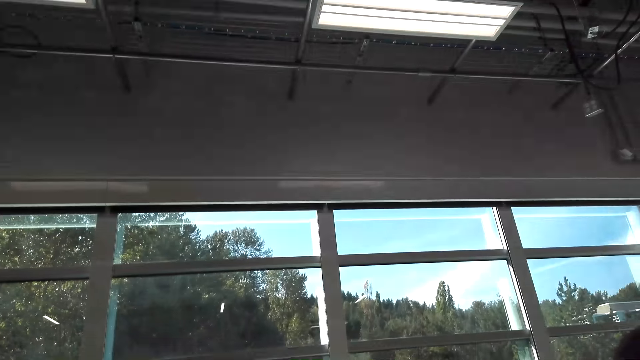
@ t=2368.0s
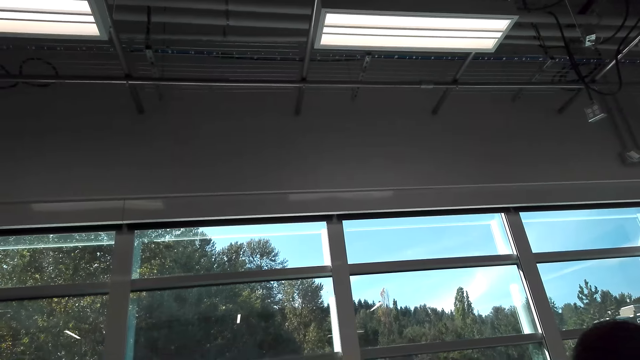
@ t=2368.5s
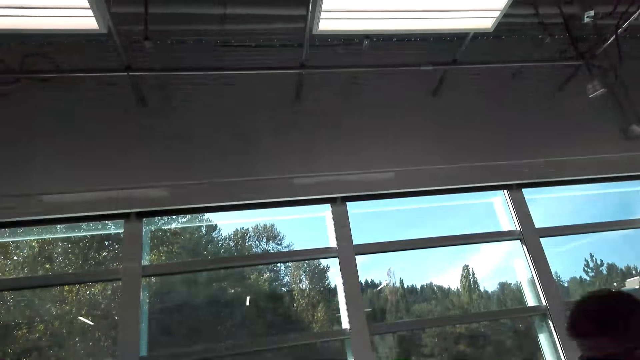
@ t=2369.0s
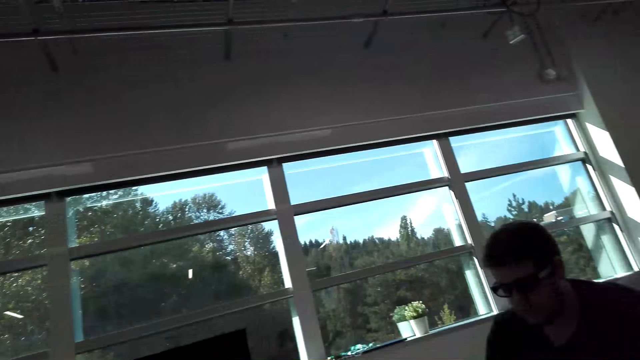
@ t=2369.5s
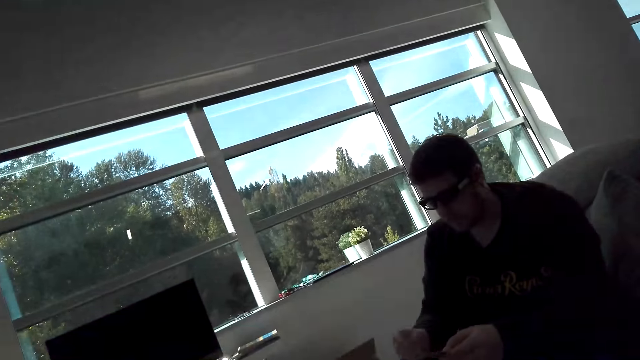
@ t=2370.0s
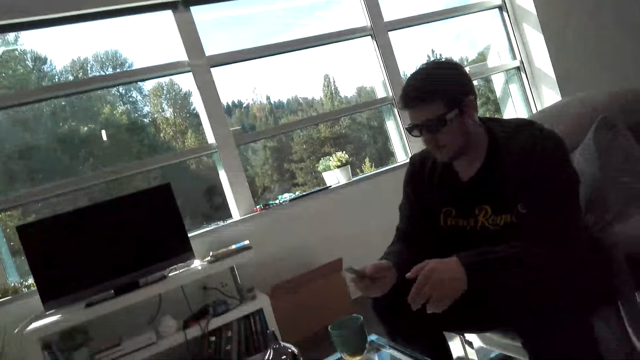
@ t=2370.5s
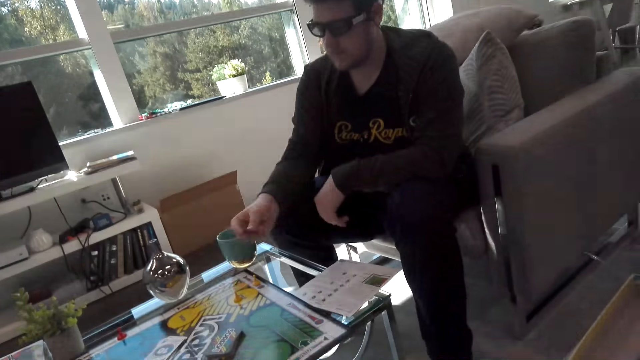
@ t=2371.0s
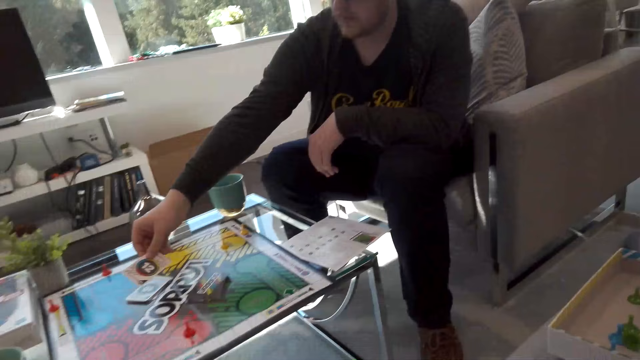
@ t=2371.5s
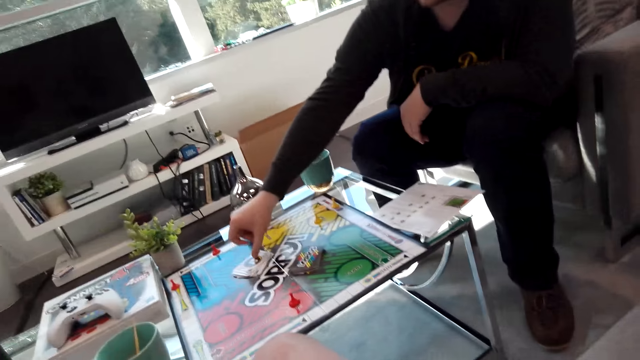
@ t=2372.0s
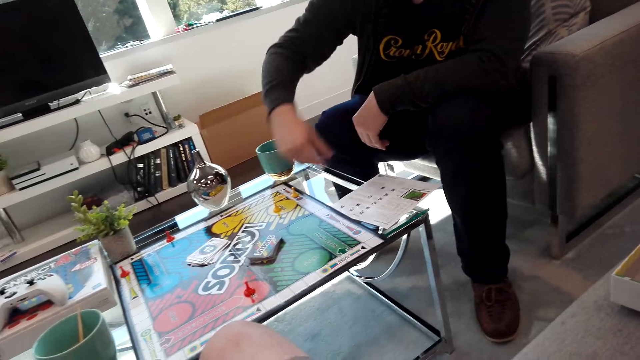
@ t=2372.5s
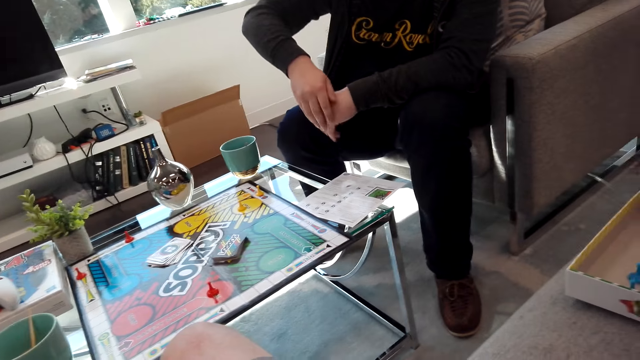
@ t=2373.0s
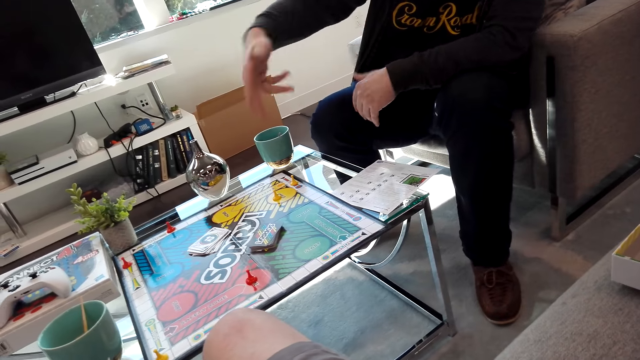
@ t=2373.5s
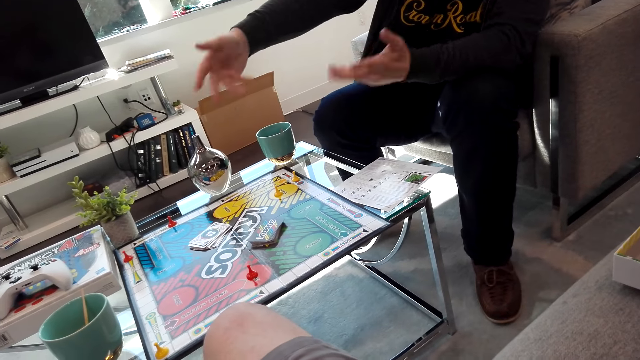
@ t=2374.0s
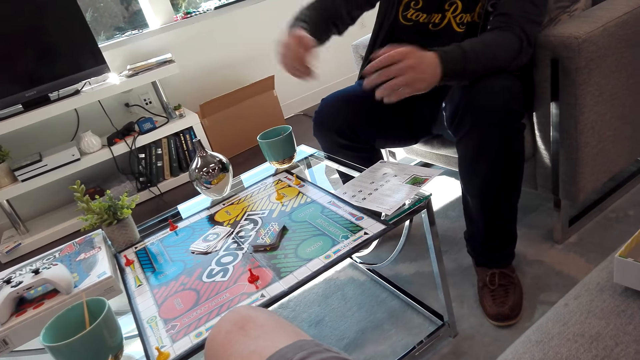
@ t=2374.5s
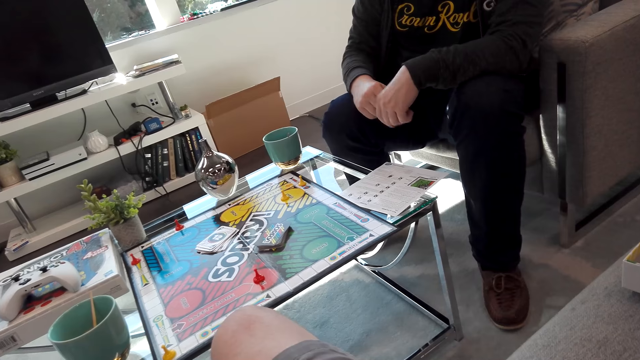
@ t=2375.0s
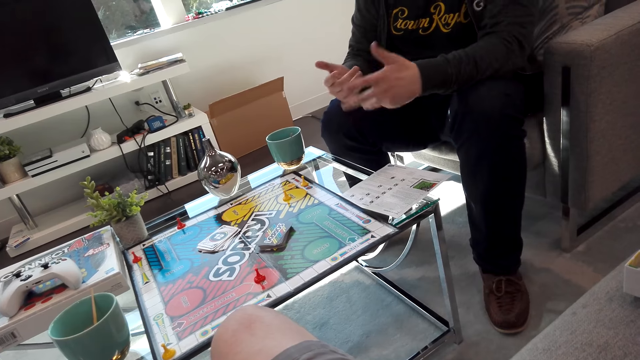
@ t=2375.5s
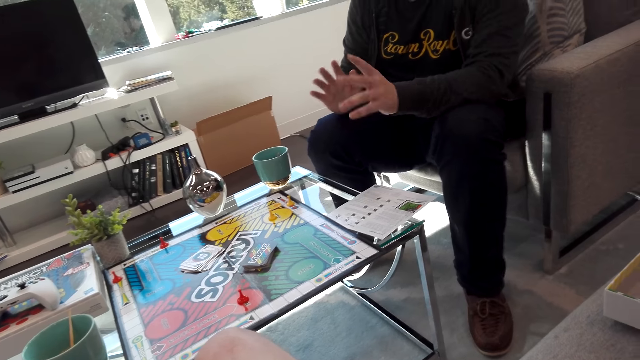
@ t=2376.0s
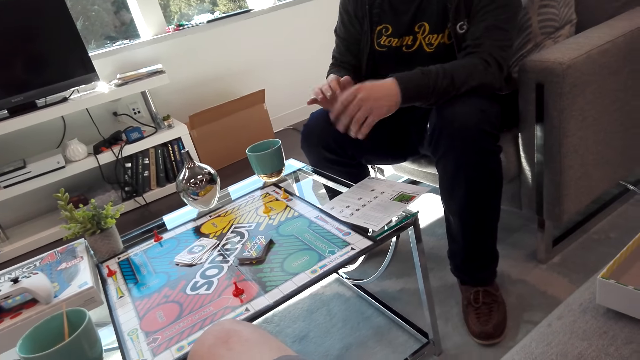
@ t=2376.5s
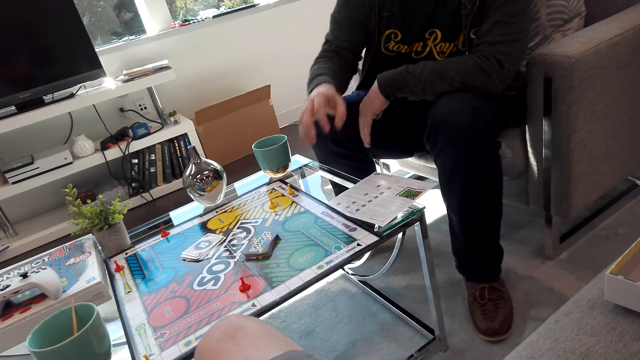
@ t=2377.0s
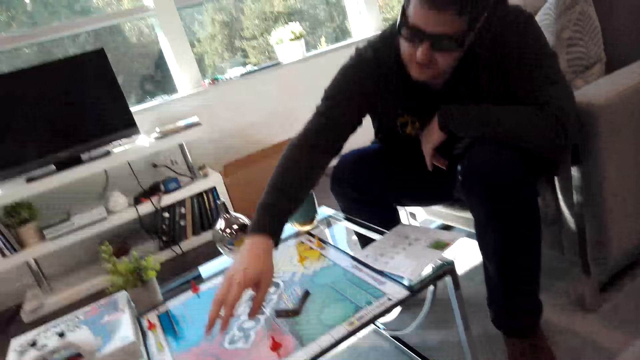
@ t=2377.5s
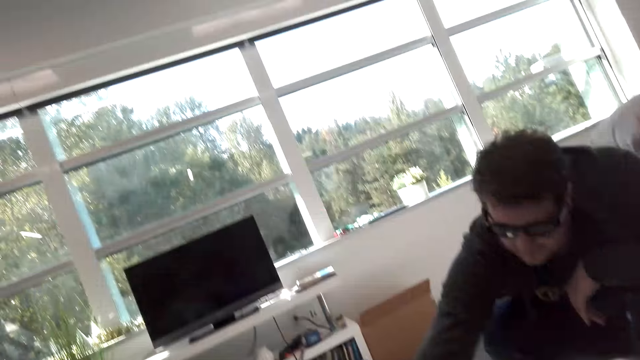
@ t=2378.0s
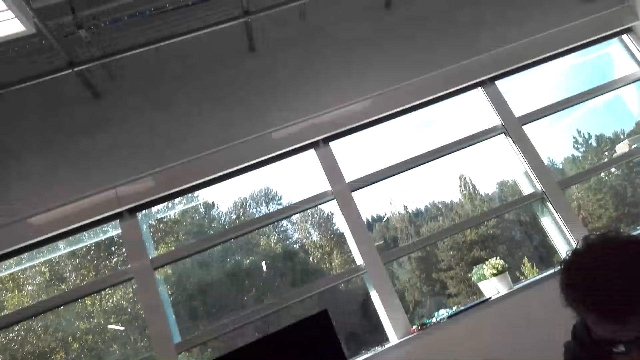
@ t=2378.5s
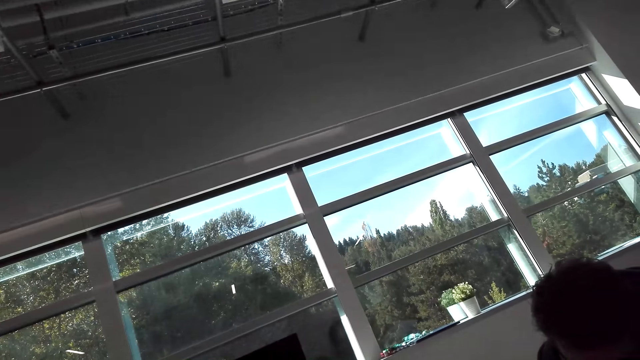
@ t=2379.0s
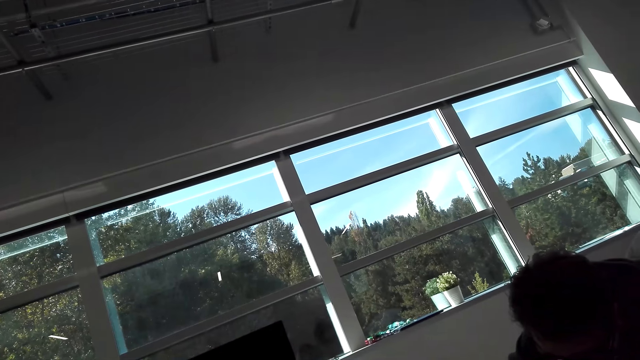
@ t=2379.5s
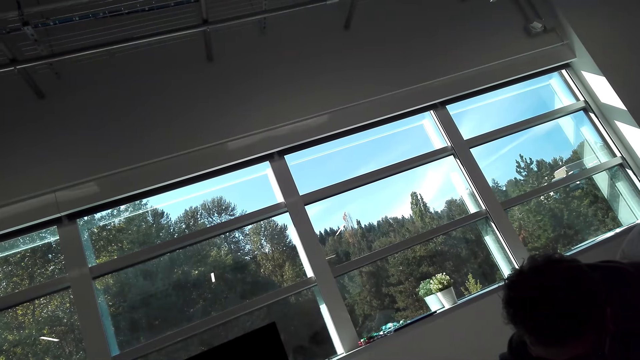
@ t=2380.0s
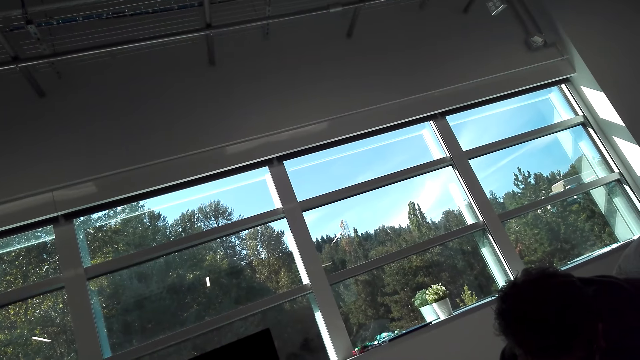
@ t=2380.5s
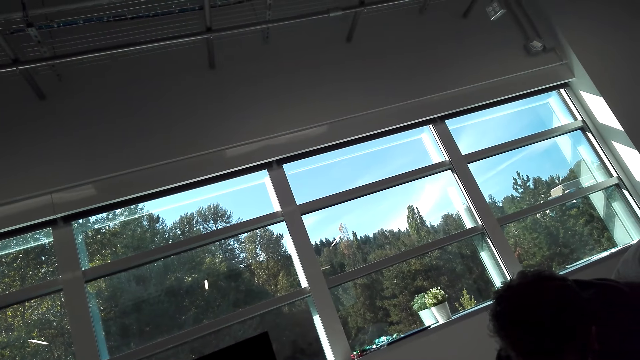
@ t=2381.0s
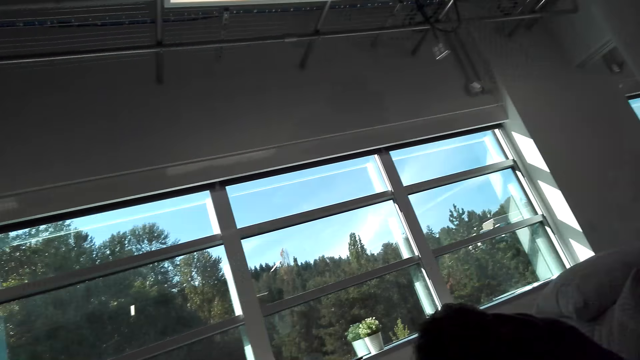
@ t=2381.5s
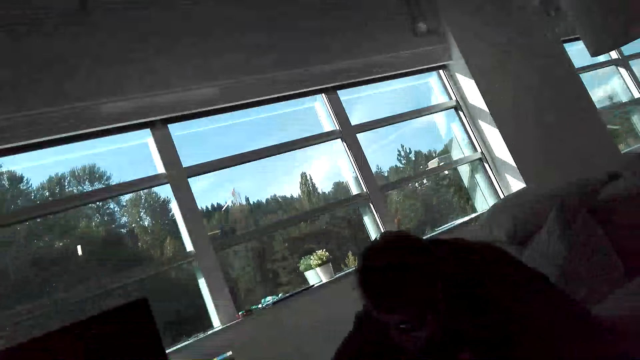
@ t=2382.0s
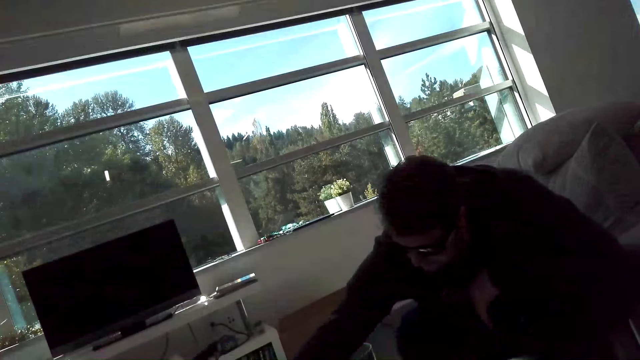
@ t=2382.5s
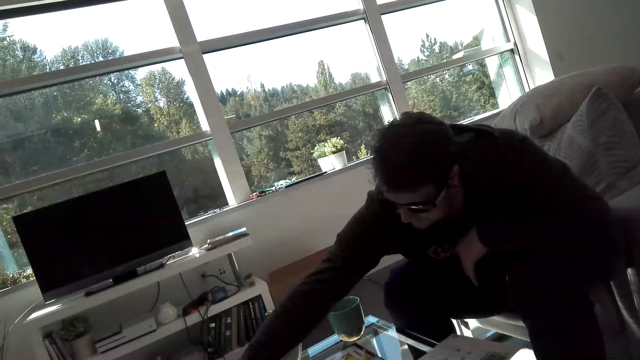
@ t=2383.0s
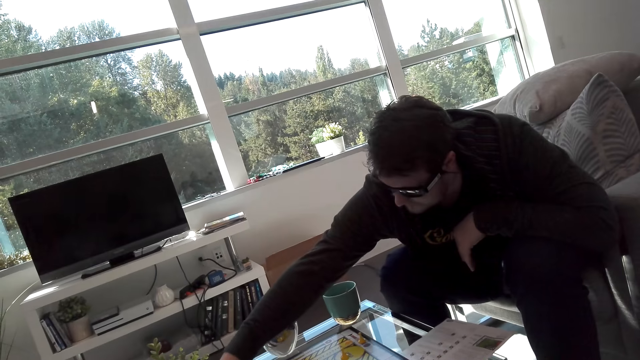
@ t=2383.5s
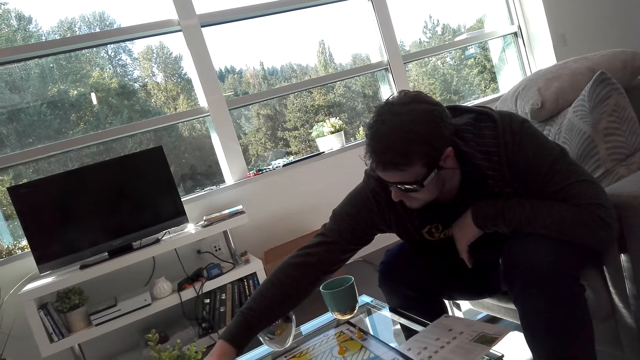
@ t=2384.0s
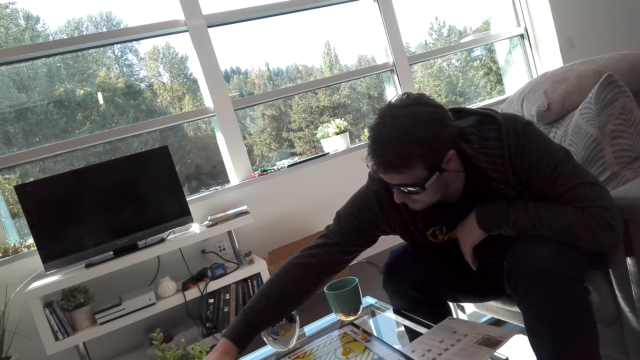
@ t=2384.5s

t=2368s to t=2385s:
A man plays sorry board game. The man picks a card. The camera wearer interacts with the man. The man holds hands. The man shakes hands. The man plays sorry board game. The man holds cards. The camera wearer looks at the roof.

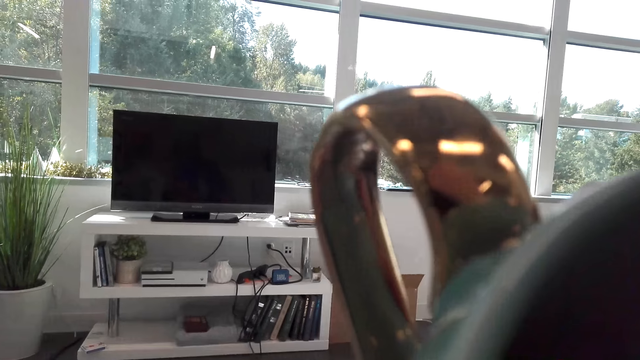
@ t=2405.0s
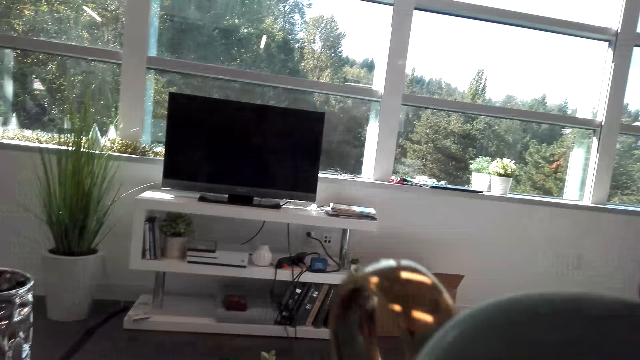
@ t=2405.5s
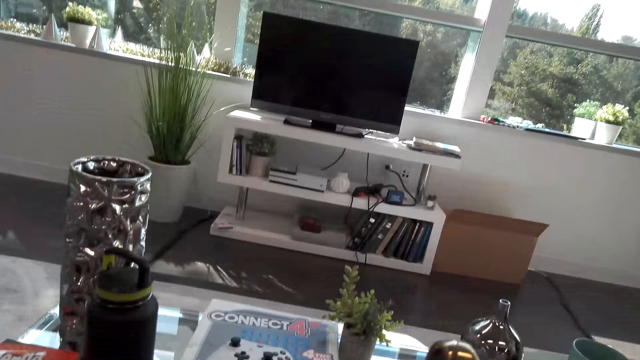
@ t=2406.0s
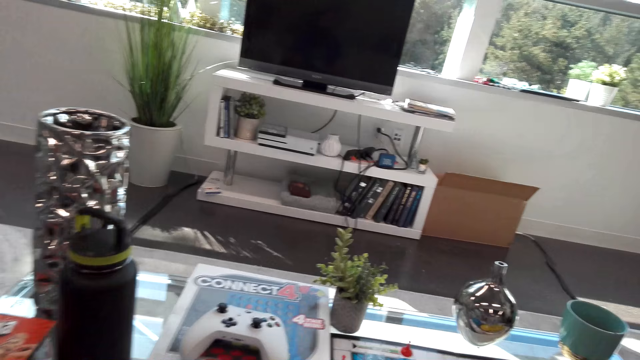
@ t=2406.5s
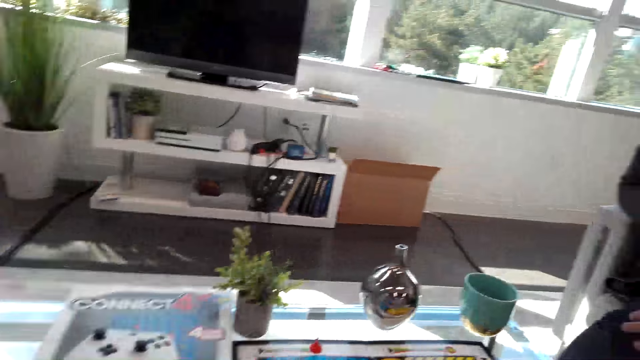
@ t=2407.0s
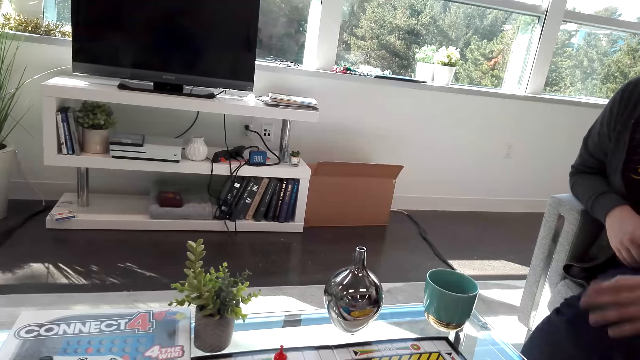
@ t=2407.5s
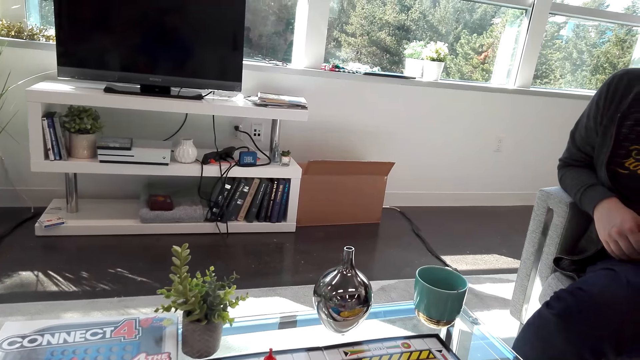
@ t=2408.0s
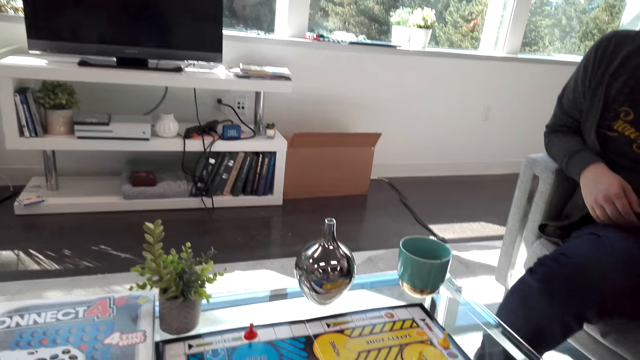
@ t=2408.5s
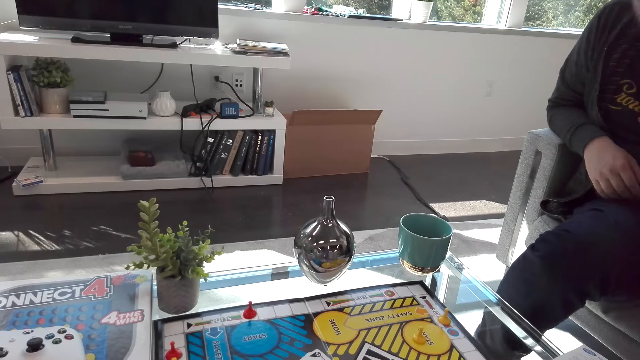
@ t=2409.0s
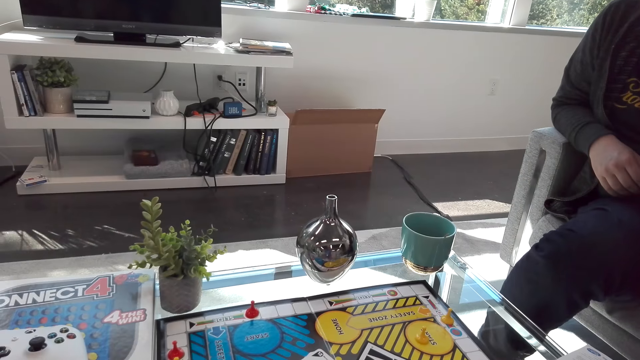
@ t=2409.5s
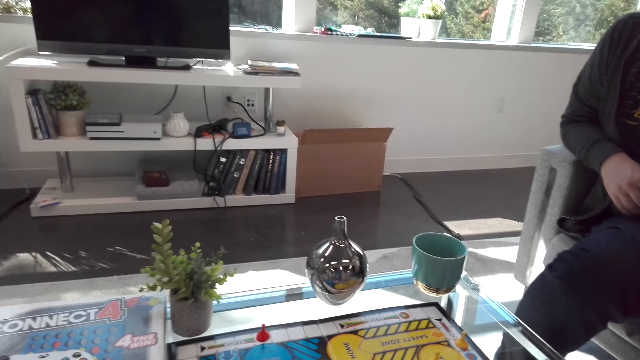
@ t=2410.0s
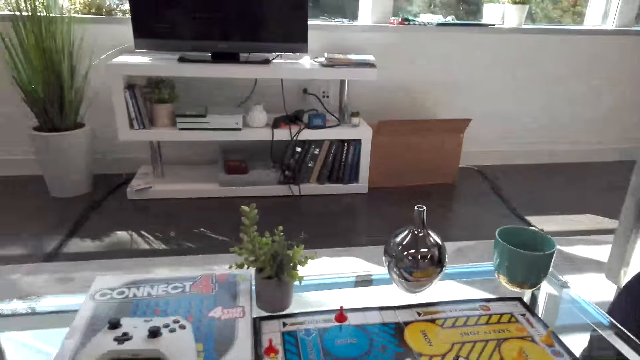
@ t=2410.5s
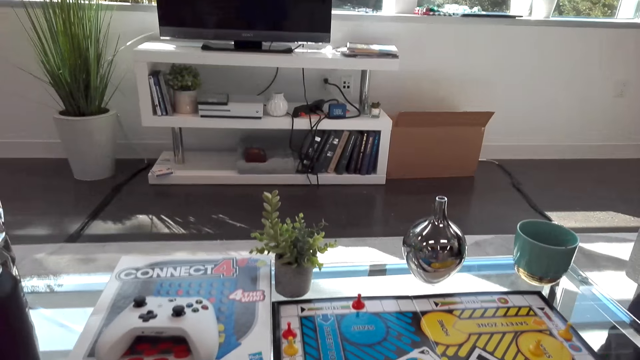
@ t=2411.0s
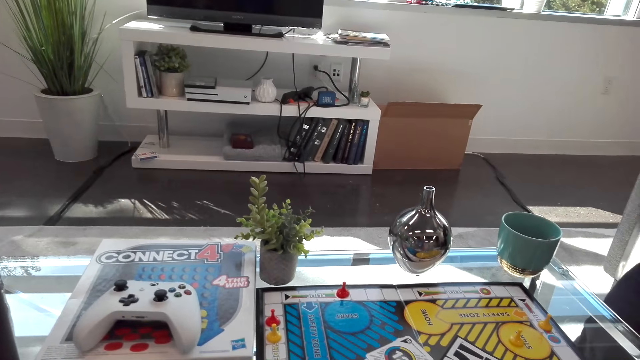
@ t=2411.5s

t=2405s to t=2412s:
The camera wearer takes the drink. They interact with a man. They place the mug on the table.
